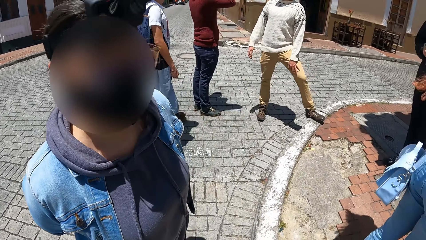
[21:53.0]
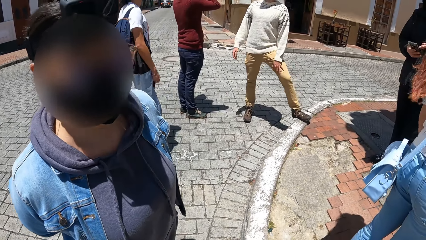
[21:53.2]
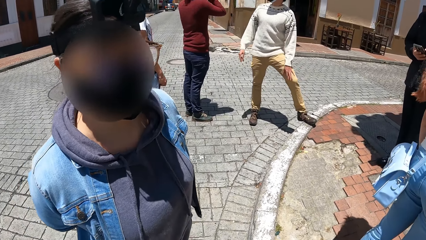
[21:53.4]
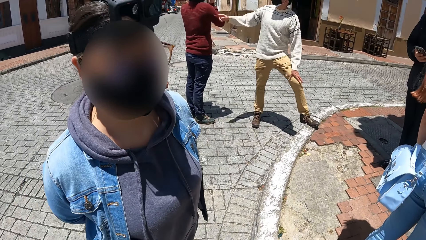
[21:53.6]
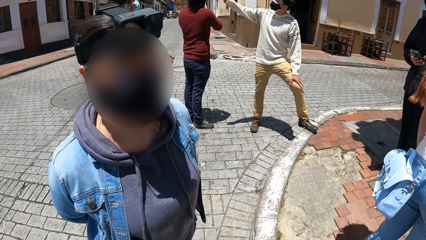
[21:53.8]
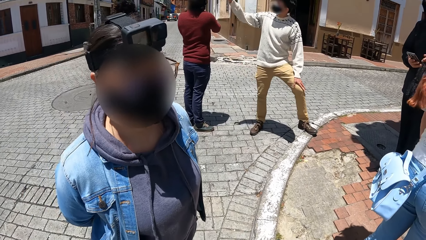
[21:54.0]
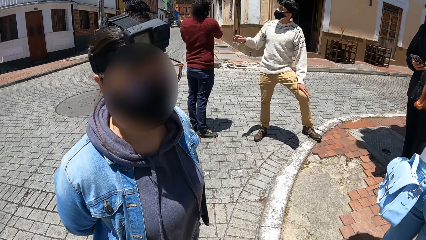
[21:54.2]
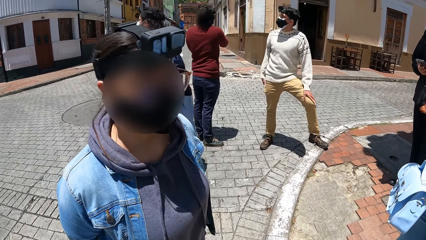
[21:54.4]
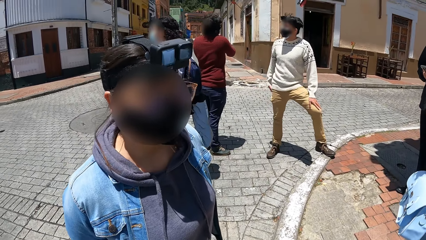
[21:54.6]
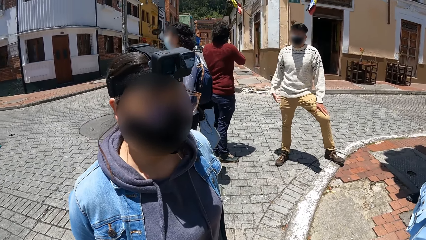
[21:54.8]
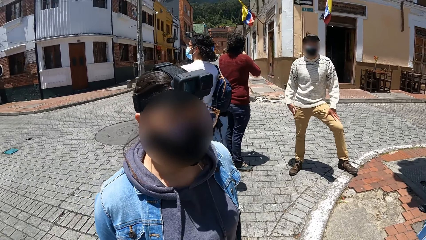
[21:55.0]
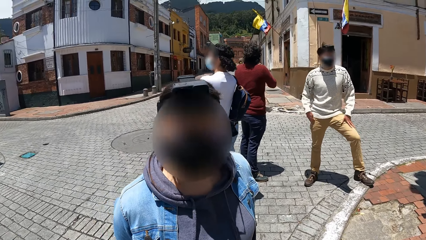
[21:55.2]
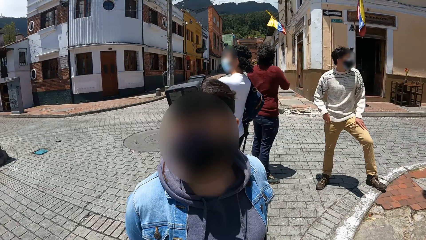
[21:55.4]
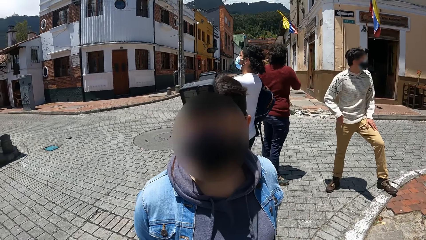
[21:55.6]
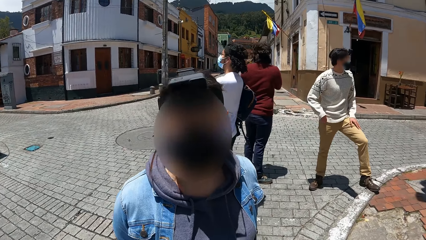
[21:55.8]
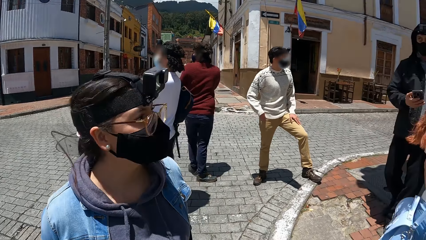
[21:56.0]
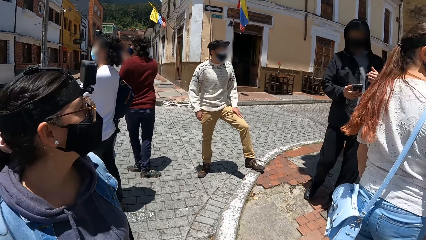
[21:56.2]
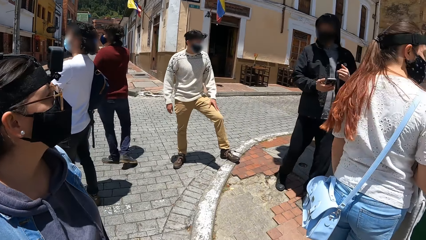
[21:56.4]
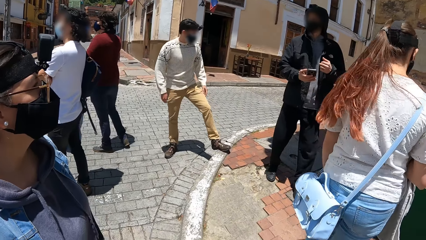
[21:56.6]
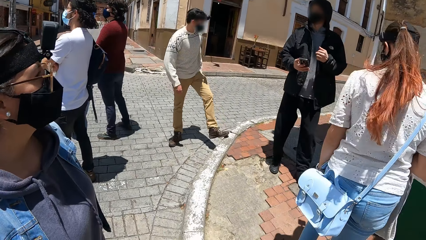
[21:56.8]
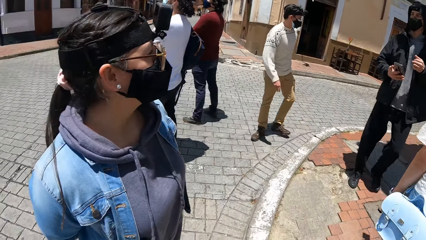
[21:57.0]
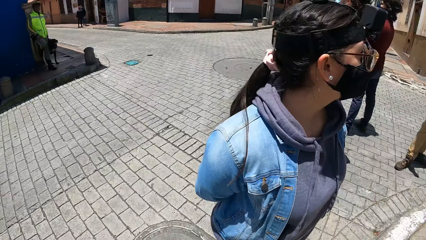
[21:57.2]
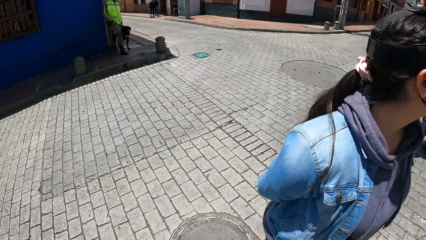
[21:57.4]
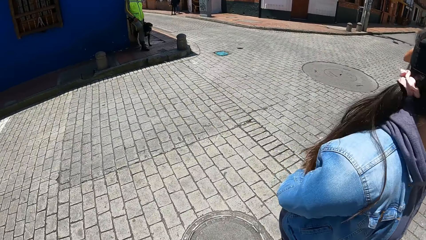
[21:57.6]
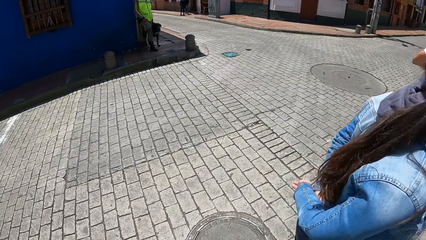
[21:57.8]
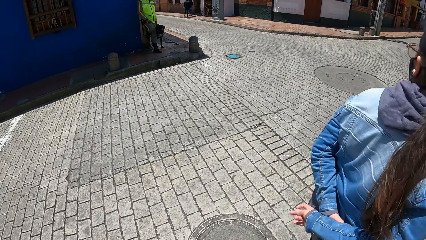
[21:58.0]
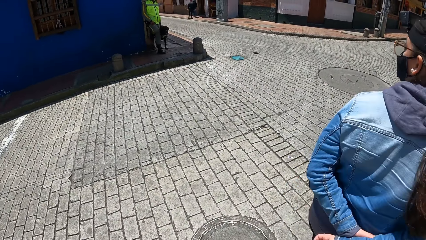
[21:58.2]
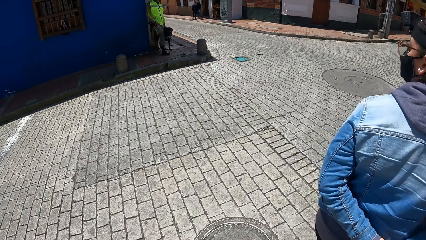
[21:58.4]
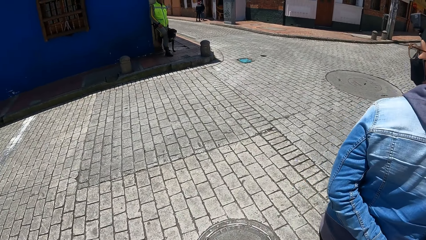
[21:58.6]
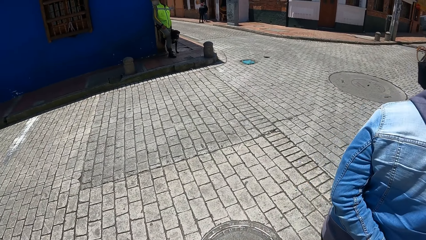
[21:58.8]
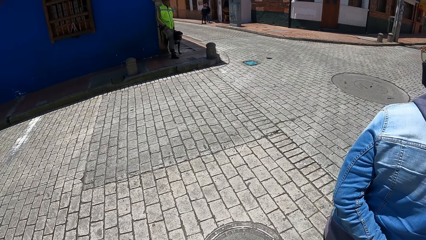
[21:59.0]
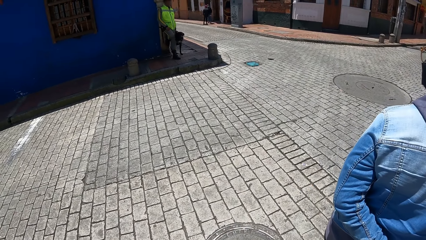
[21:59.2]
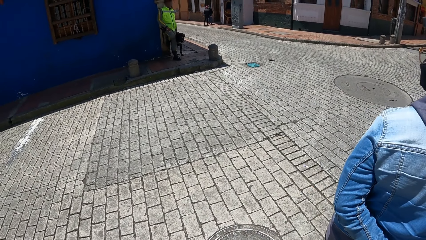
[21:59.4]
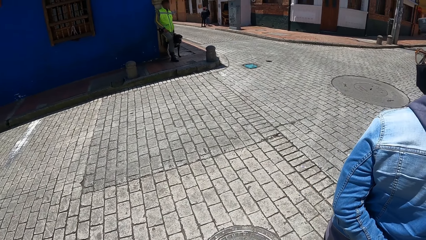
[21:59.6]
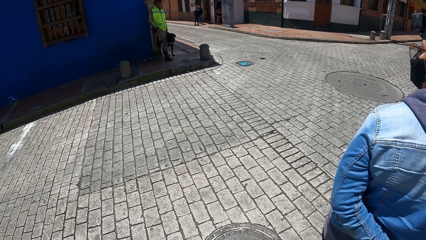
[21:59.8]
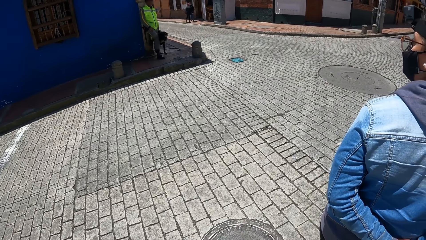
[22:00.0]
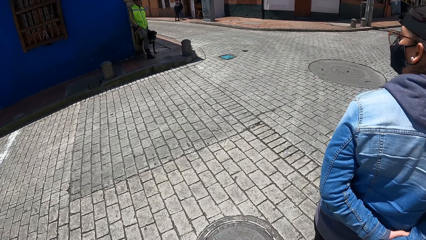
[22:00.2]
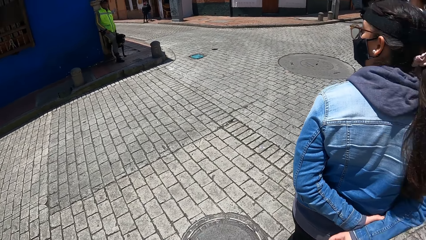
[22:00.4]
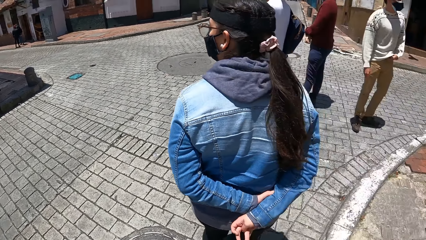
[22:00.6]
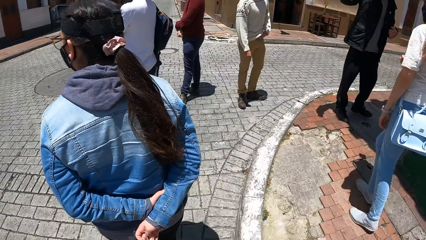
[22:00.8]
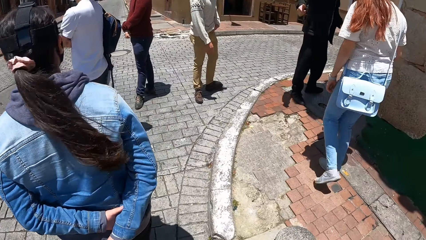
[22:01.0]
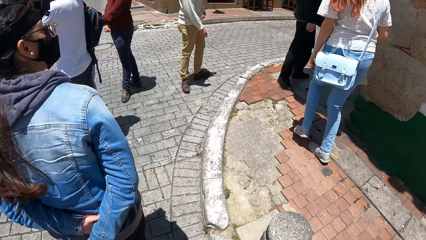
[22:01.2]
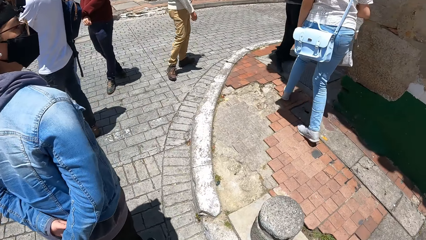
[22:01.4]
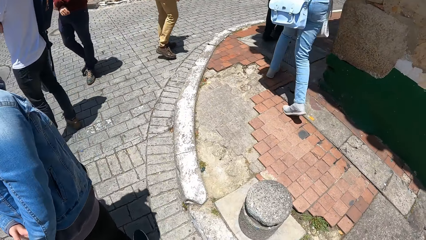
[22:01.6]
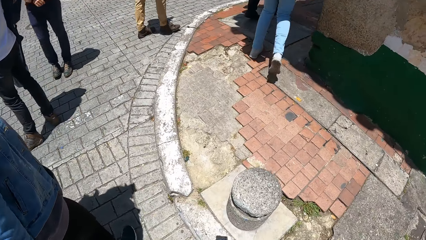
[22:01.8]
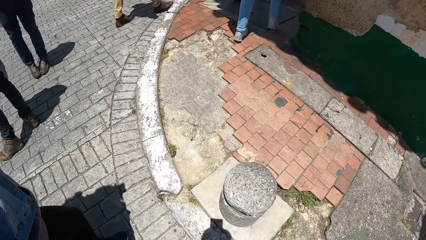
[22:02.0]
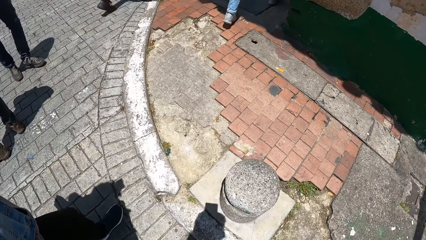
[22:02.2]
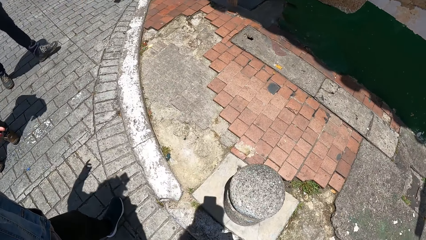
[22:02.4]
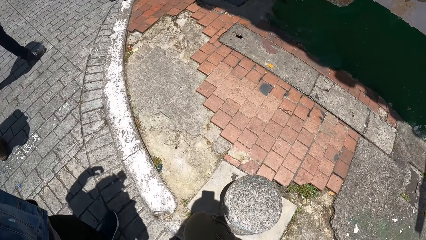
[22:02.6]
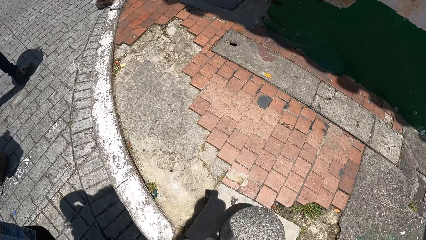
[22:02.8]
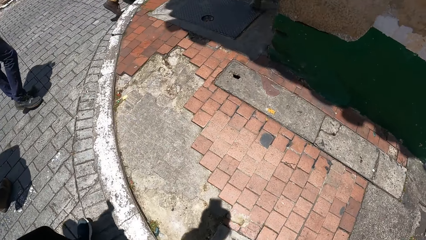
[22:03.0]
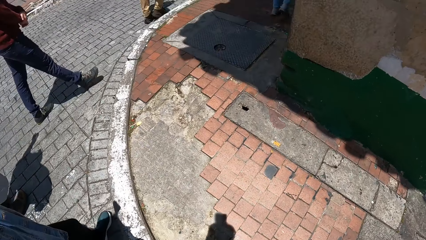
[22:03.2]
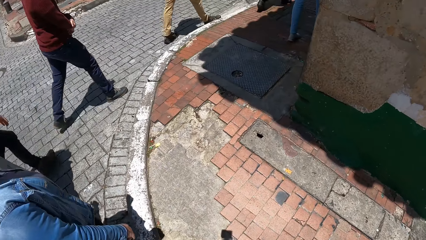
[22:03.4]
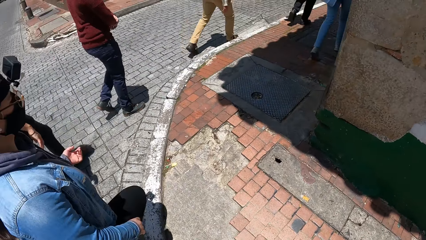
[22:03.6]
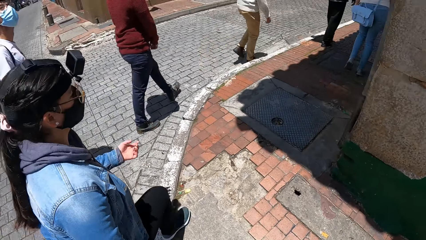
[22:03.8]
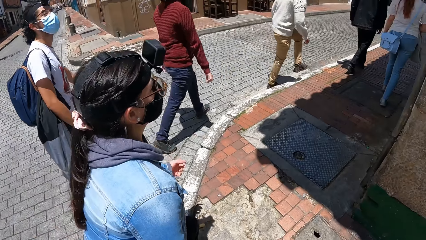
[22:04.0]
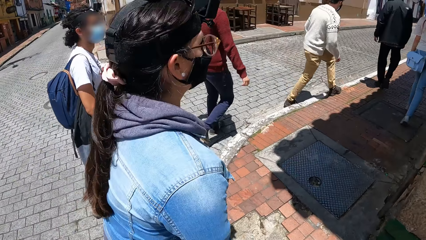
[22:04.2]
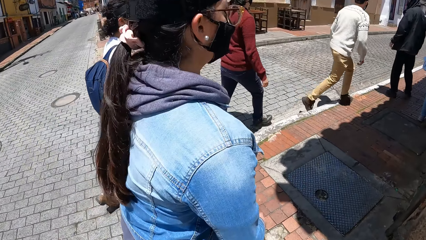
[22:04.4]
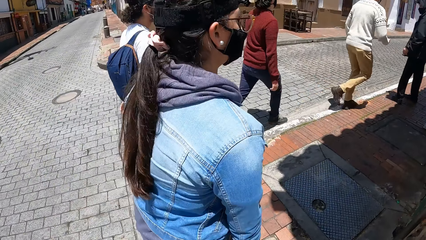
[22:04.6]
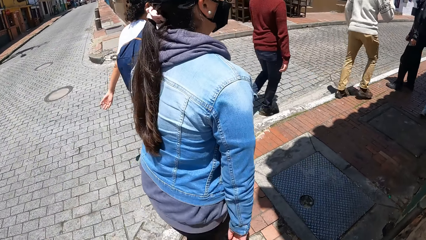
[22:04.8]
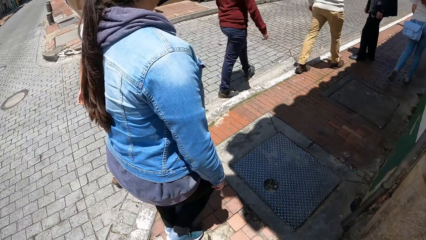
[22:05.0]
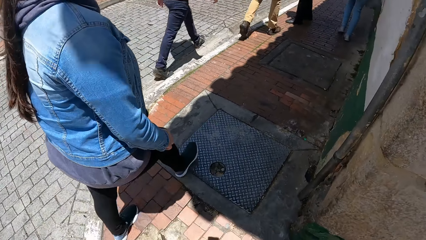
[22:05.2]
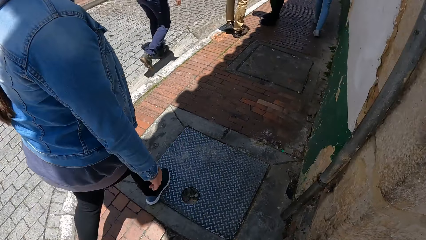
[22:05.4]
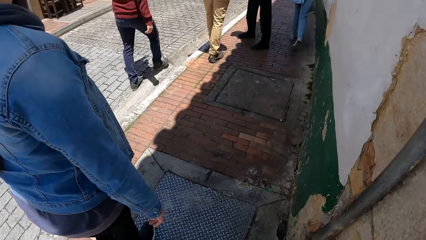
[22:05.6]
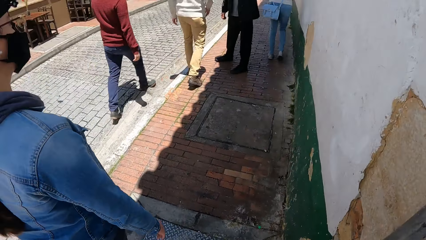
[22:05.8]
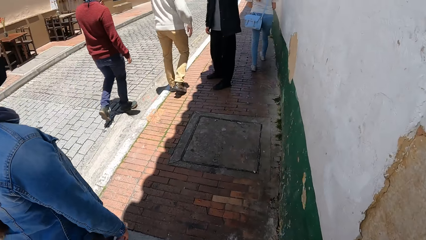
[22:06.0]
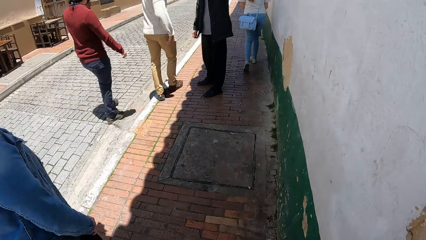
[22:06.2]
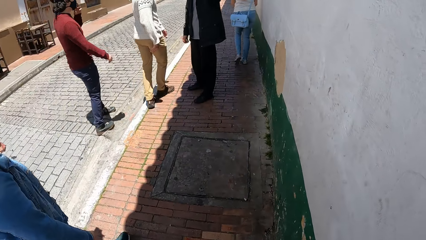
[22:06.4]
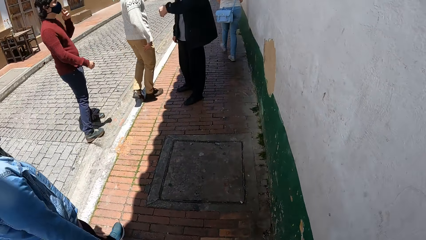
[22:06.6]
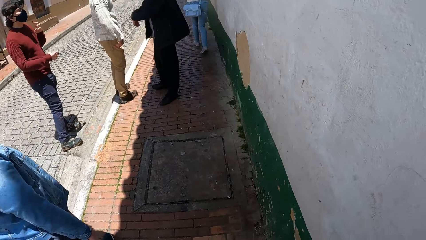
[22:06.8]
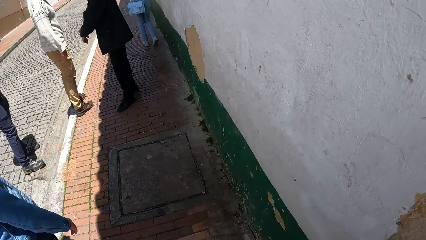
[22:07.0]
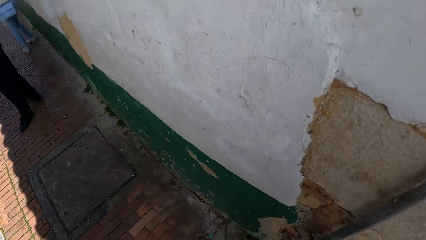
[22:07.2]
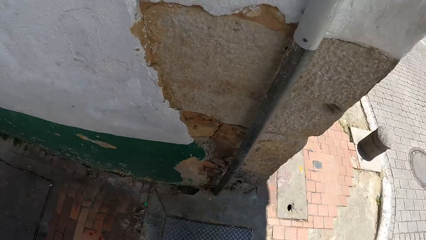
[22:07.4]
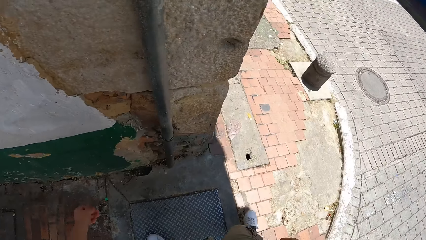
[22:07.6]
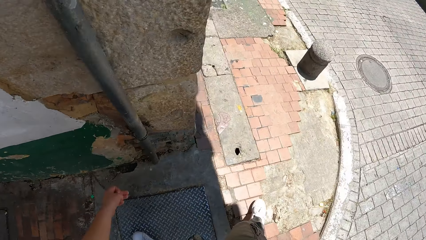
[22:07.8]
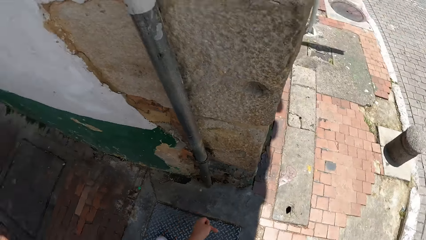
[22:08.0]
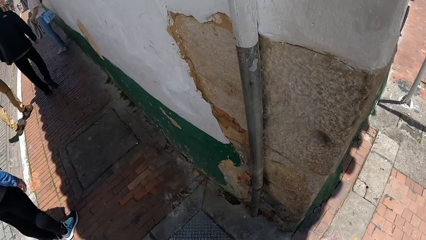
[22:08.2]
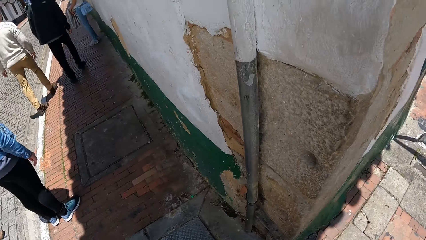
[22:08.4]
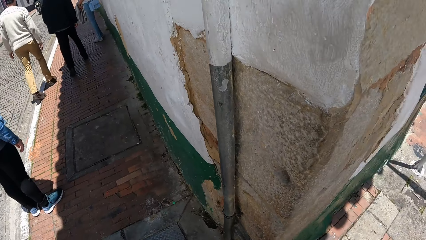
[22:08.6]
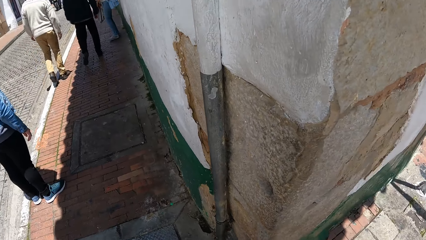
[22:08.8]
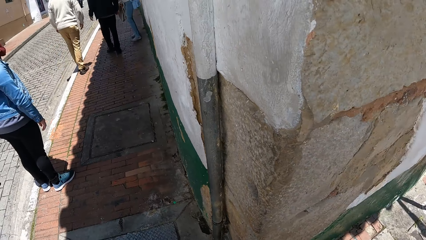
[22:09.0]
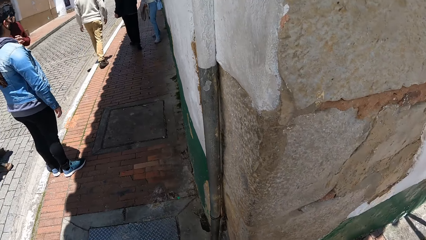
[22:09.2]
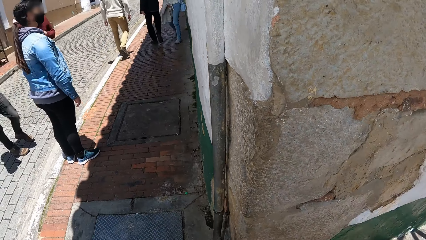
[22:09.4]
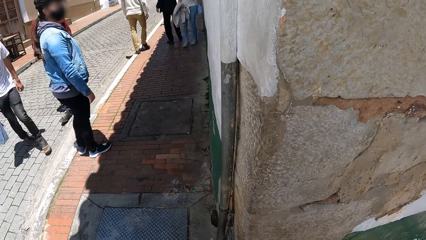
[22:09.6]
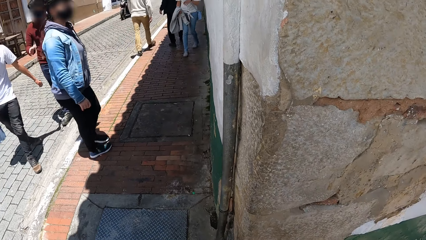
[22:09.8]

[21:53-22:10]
A man raises his right hand. The camera wearer stares at others. They stare around. They walk on the street with the women and the men. They stare around.
